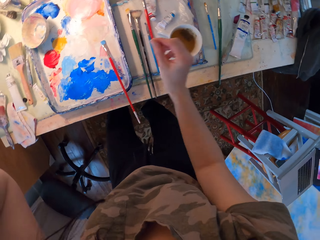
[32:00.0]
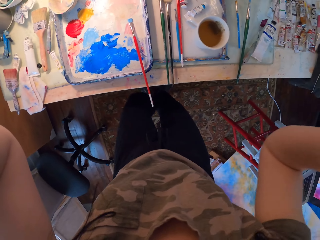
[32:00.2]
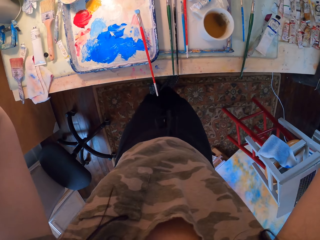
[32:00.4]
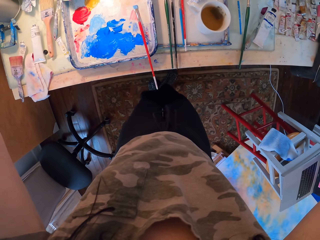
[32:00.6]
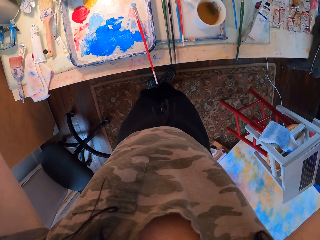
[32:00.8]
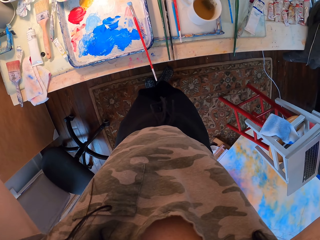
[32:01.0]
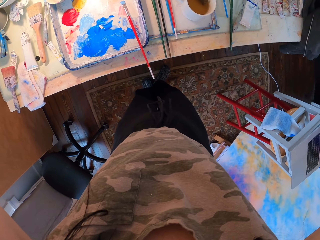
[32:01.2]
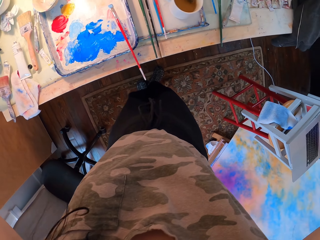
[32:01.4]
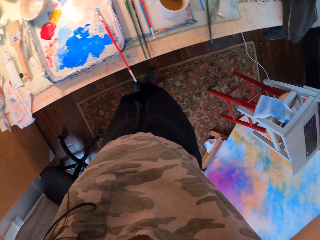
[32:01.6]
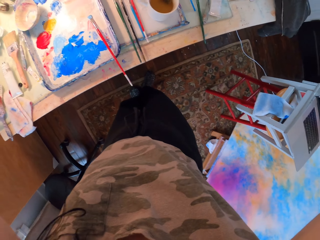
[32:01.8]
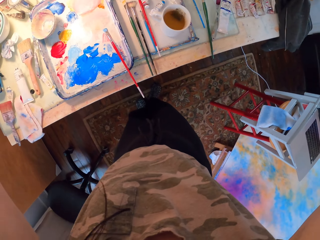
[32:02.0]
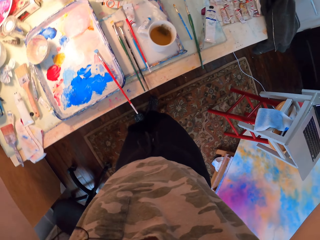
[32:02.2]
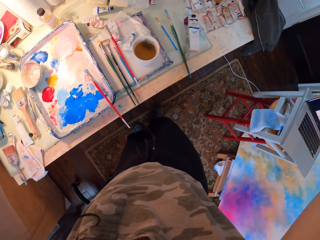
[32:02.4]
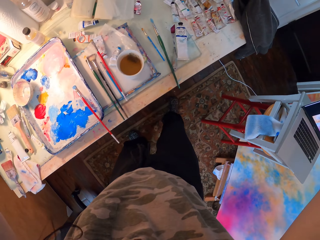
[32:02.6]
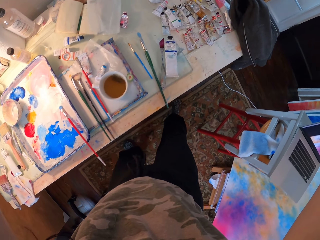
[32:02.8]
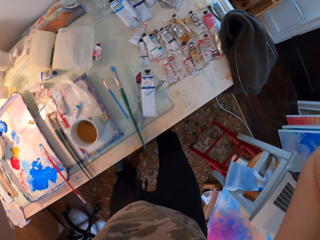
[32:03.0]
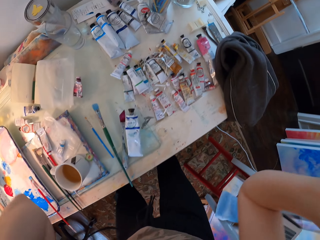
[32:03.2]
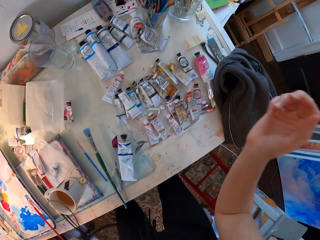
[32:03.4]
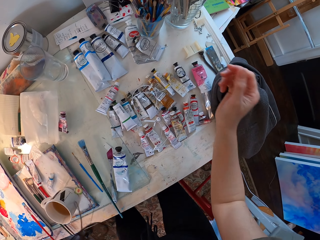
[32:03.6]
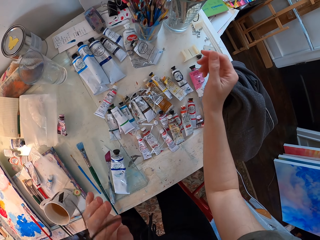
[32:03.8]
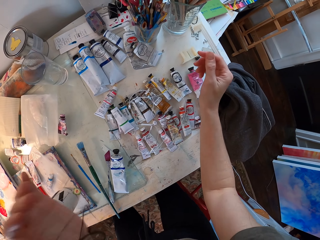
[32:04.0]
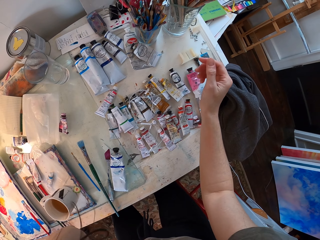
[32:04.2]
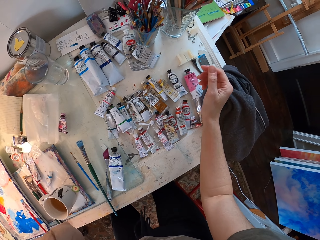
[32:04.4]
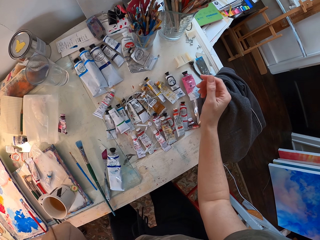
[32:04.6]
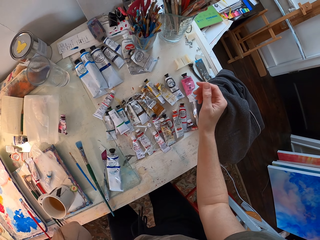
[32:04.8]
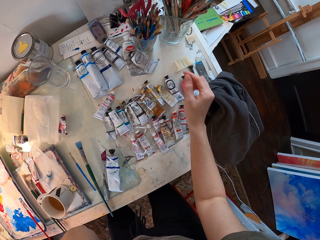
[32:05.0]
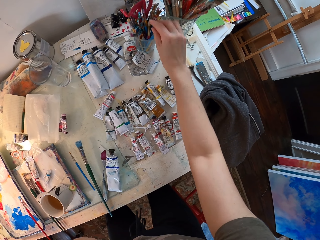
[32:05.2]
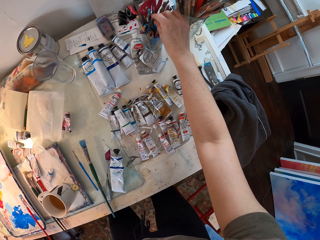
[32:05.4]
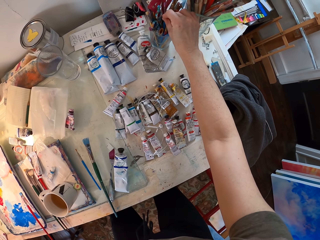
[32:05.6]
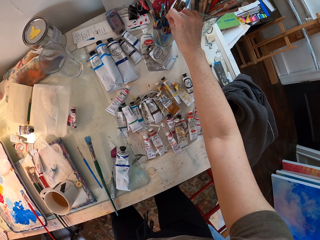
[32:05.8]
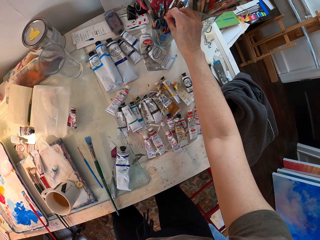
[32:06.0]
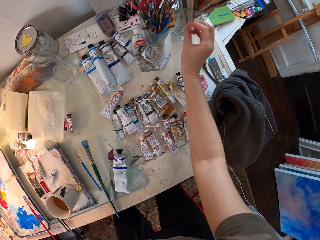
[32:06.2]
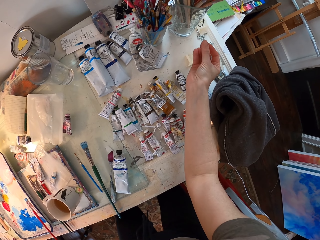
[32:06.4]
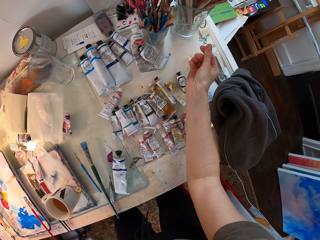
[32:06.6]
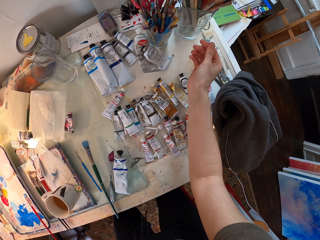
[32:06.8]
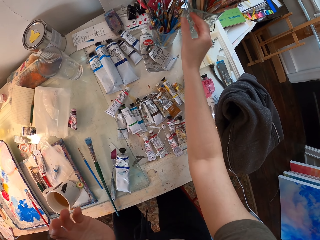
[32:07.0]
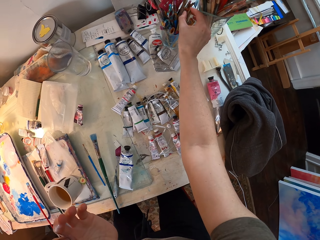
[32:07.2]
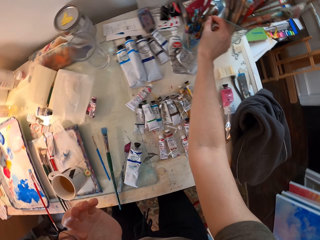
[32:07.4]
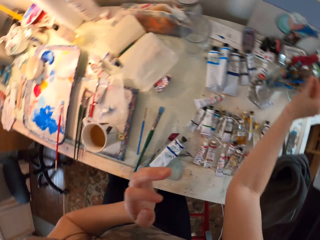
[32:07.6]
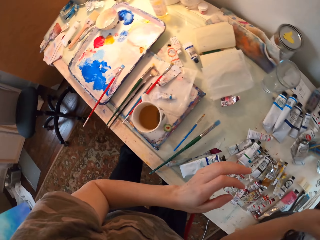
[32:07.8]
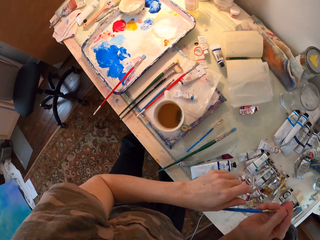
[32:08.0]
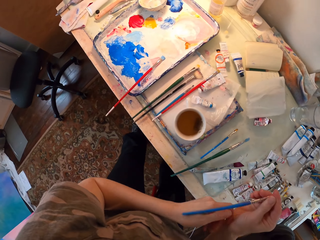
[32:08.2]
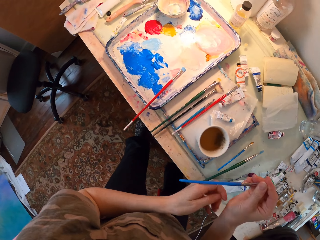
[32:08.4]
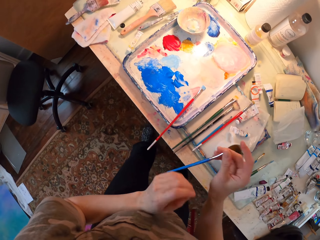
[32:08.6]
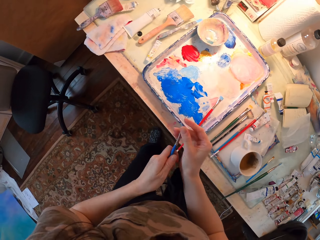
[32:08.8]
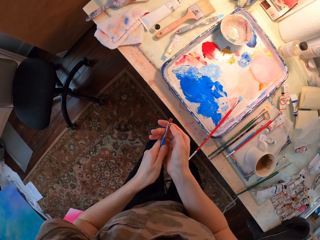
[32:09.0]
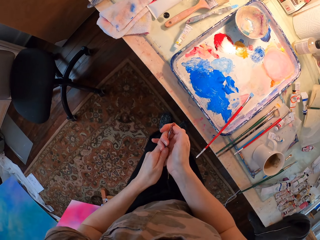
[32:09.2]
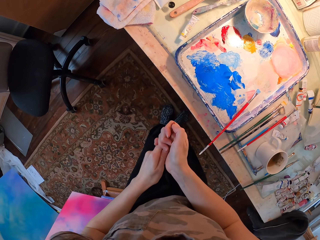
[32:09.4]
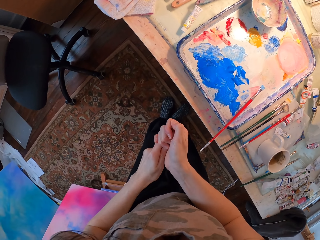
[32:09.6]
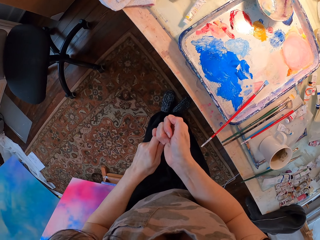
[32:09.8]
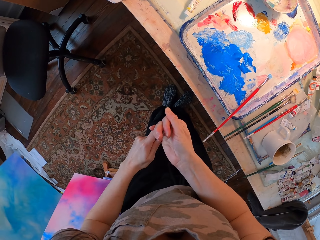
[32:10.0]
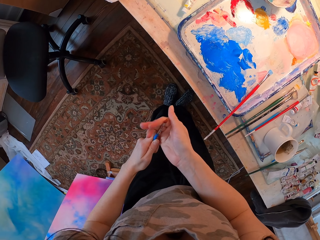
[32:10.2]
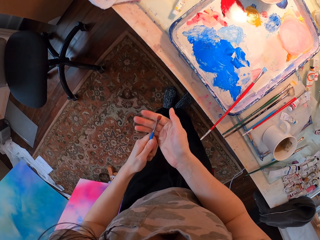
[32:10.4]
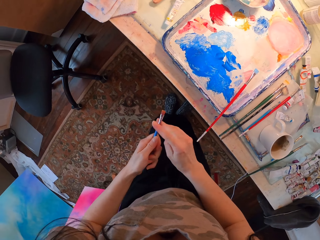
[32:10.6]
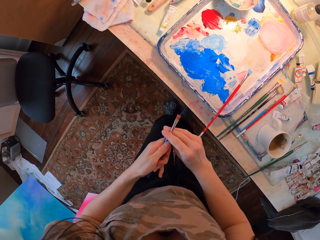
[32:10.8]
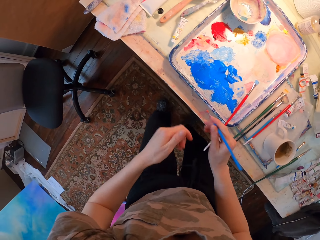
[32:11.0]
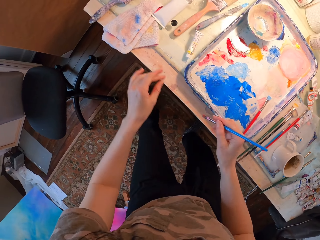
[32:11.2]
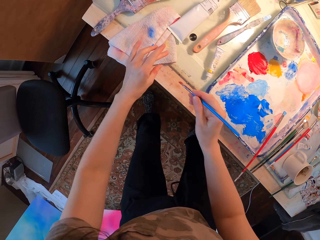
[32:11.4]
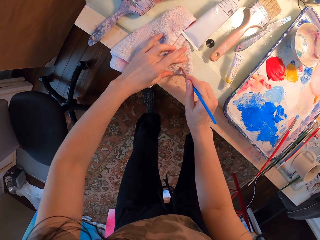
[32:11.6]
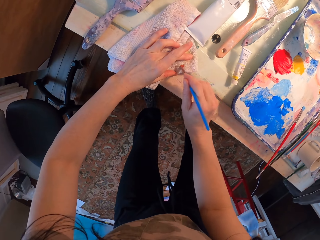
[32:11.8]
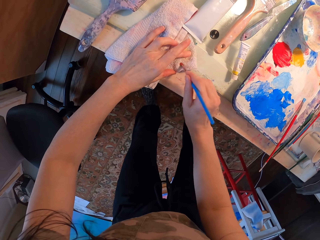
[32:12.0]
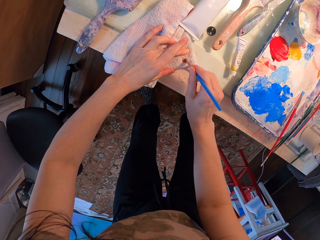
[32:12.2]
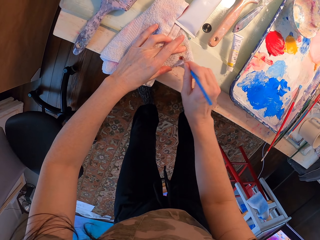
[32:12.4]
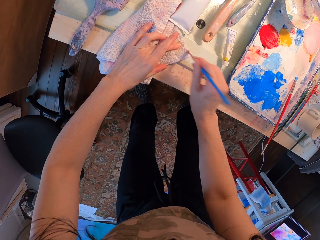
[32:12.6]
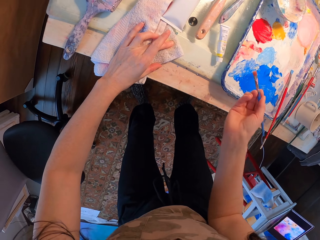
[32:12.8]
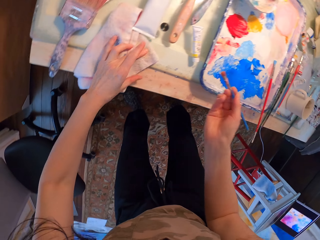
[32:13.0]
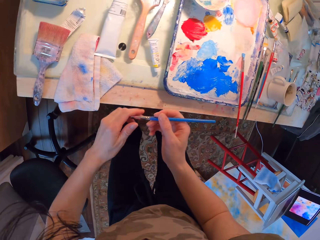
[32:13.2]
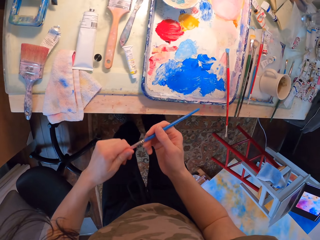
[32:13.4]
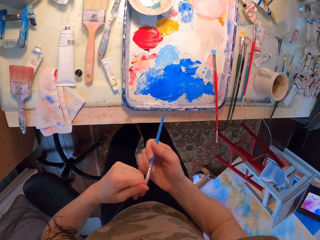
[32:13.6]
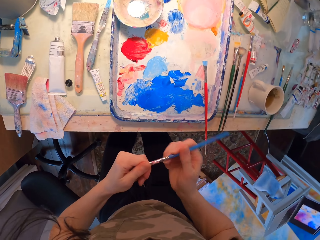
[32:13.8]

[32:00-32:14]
The camera wearer looks around. They adjust the camera. They take the brush from the jar. They push the bristle. They touch the paint brush. They rub the paint brush on the towel.

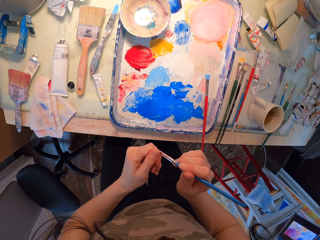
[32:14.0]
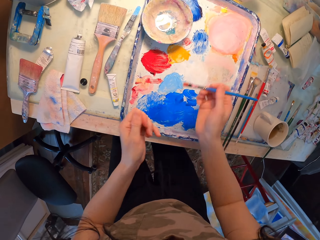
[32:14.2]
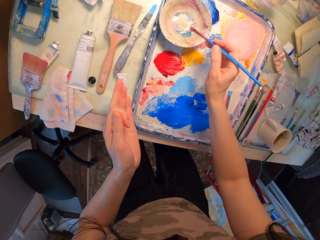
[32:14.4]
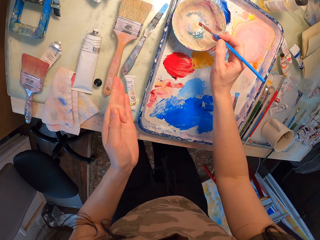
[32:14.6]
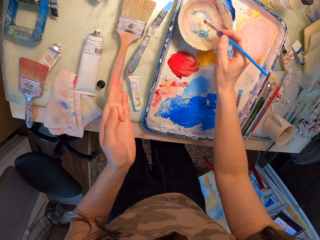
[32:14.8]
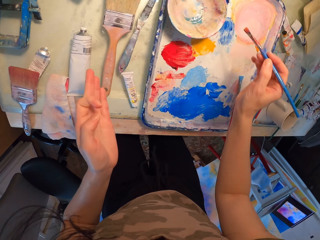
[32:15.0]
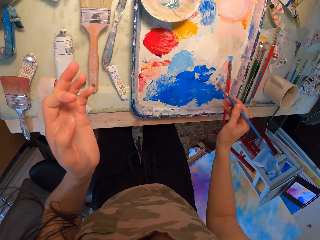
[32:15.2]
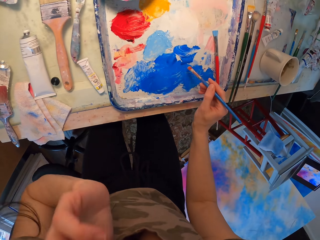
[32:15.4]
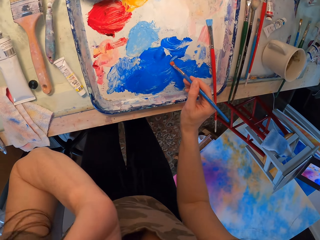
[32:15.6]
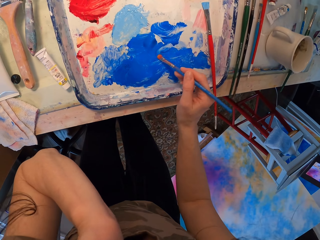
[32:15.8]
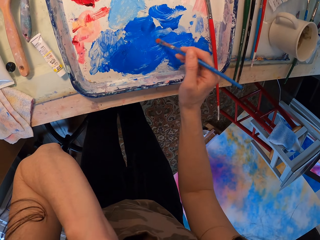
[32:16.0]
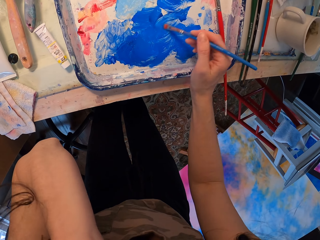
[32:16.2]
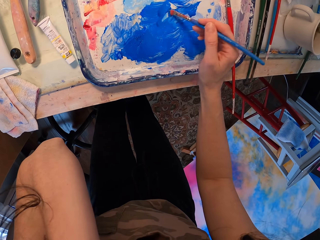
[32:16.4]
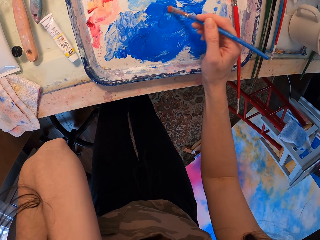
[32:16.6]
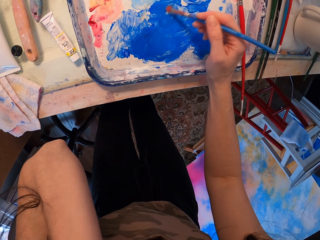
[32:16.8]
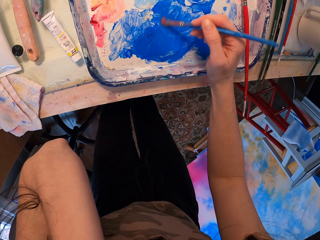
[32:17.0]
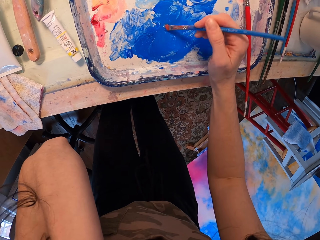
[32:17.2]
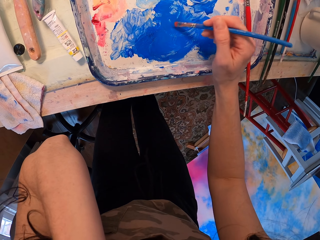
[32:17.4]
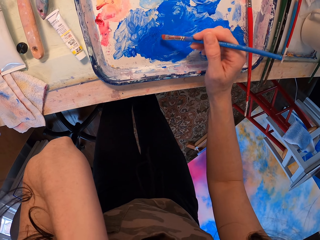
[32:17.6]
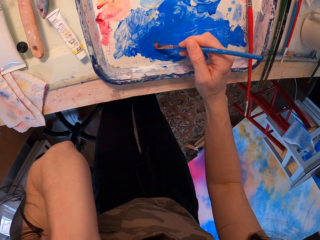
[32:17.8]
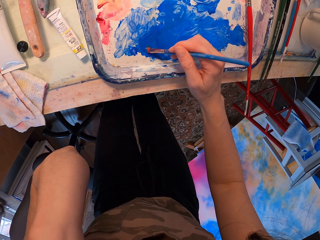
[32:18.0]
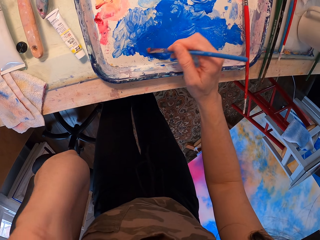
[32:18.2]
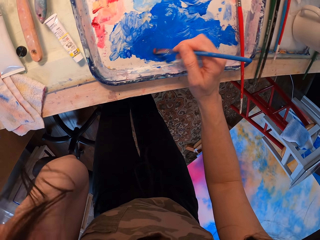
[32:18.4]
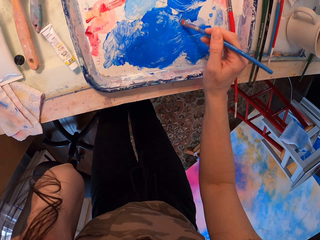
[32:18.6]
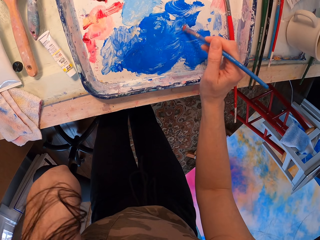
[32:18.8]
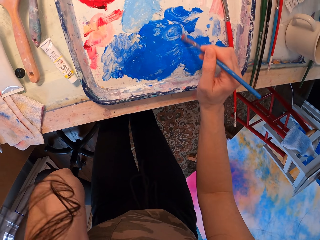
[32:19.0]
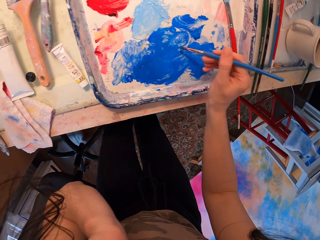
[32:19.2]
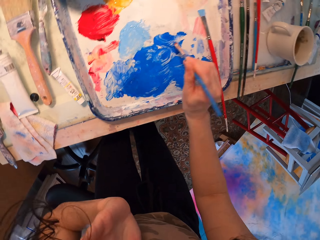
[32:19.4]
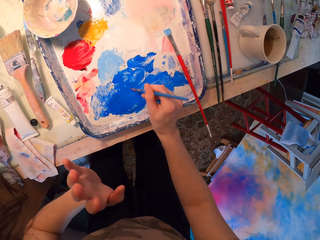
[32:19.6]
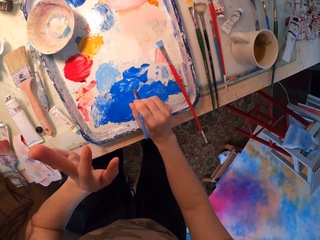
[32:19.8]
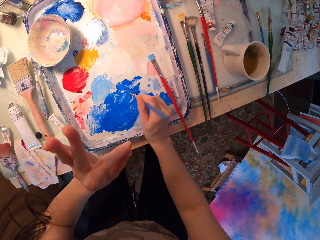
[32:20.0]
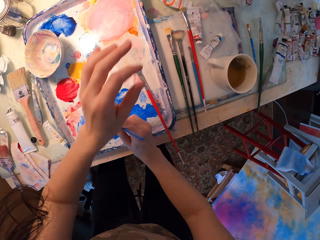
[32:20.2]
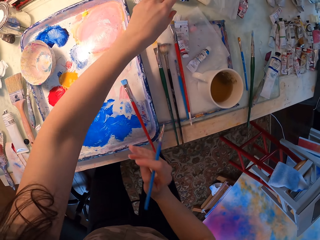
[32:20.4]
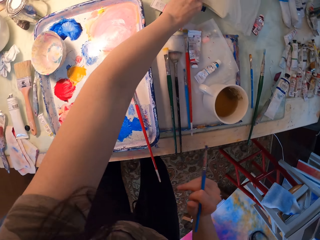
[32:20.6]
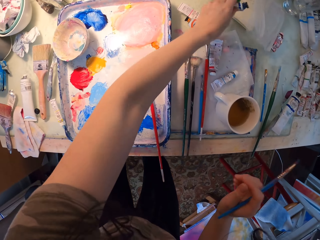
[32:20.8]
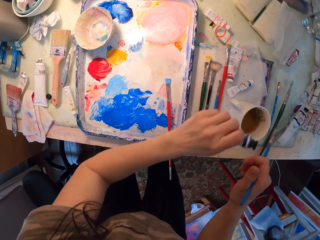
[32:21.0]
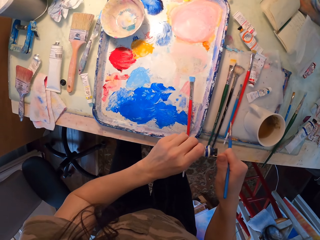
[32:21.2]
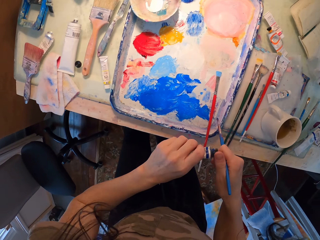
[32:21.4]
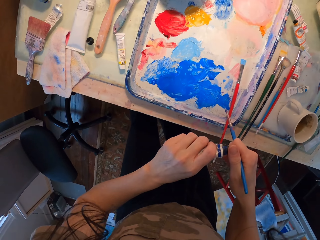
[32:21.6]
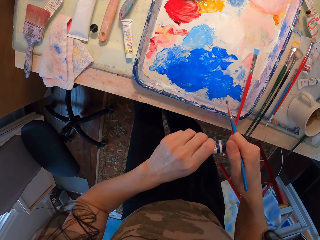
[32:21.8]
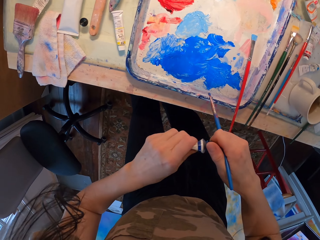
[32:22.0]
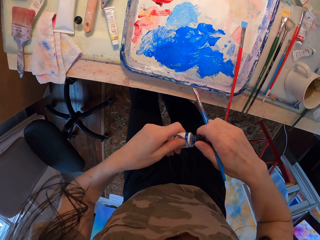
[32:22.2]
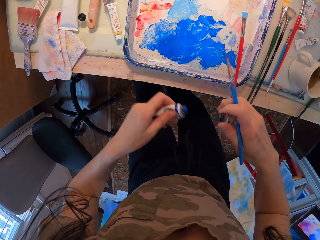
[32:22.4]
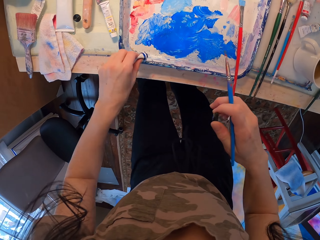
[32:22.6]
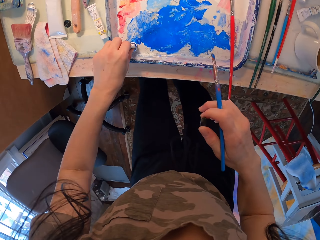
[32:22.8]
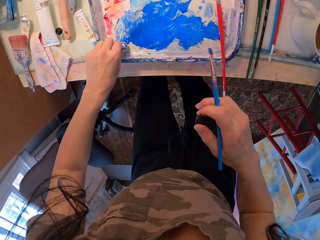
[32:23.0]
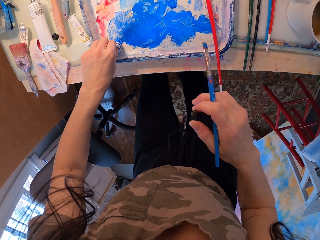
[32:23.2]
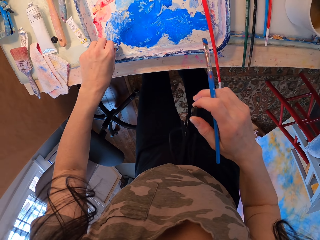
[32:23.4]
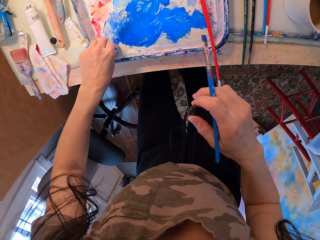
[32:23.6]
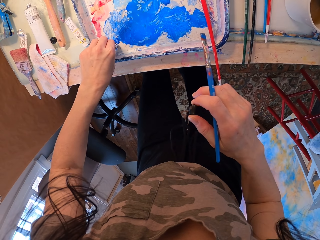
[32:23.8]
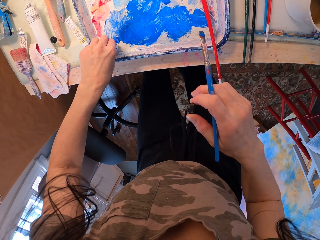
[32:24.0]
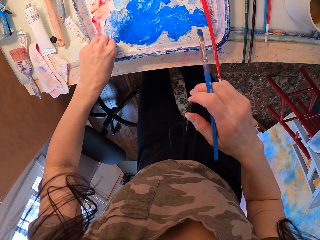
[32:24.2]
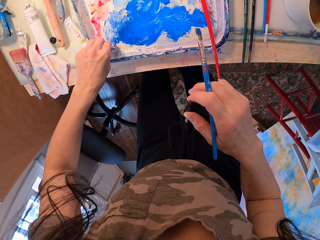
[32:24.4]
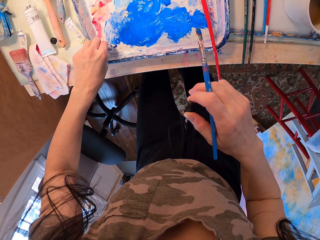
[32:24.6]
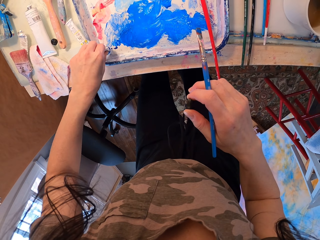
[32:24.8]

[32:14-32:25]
The camera wearer dips the brush in the container. They stir the paint with the painting brush. They take the paint from the paint tray. They rub the paint brush on the paint tray. They take the paint tube. They open the paint tube. They squeeze the paint from the tube. They put the paint on the tray.
